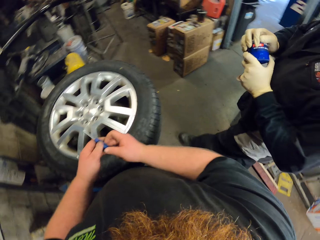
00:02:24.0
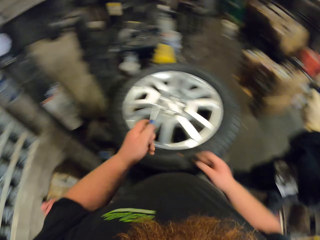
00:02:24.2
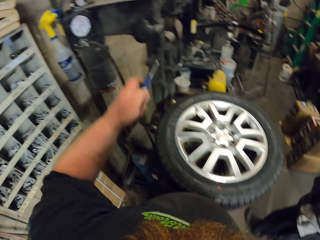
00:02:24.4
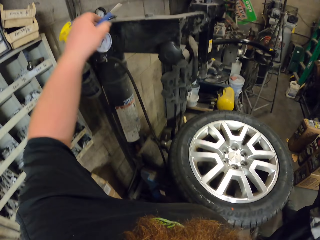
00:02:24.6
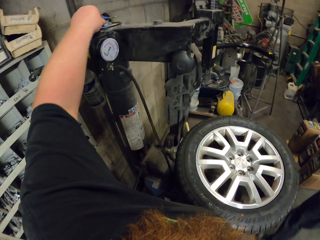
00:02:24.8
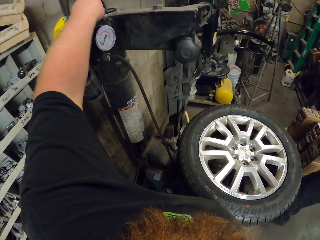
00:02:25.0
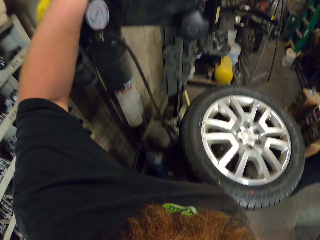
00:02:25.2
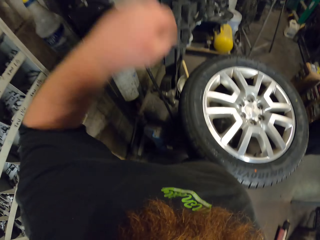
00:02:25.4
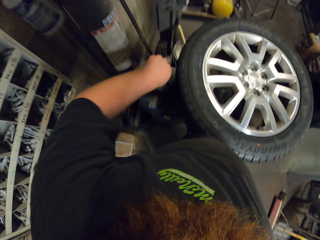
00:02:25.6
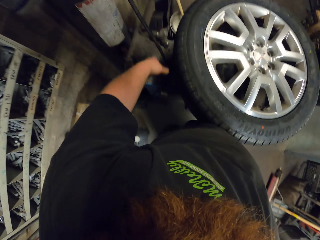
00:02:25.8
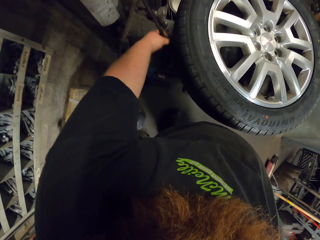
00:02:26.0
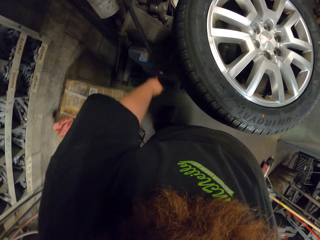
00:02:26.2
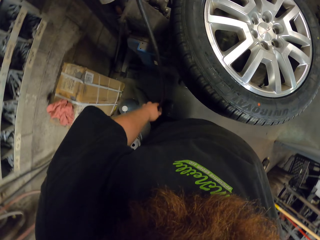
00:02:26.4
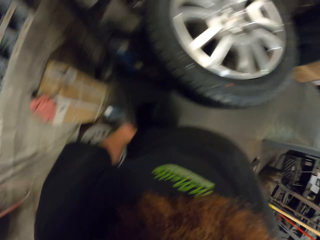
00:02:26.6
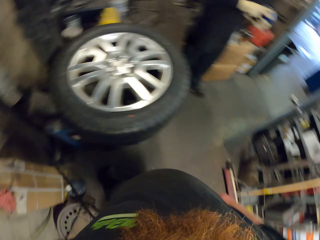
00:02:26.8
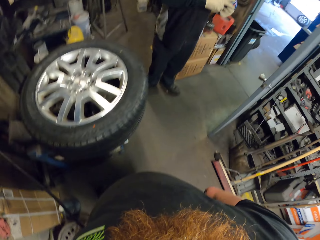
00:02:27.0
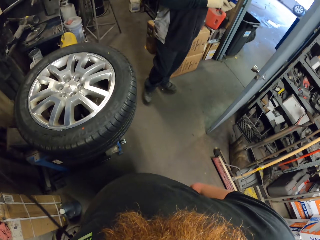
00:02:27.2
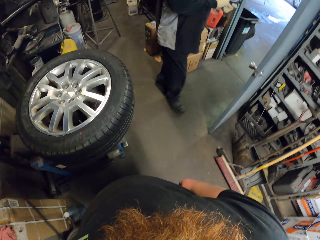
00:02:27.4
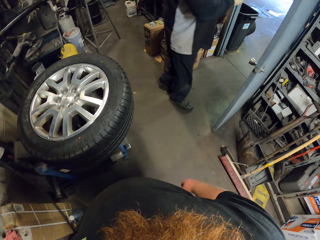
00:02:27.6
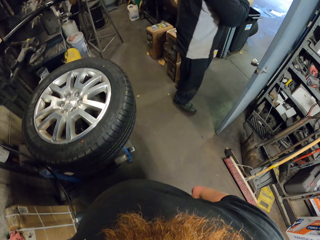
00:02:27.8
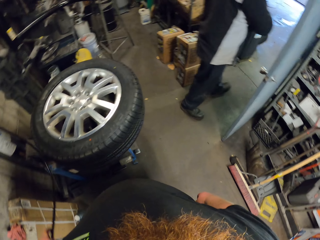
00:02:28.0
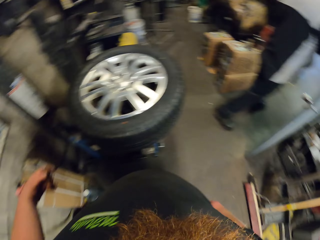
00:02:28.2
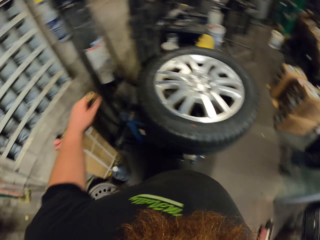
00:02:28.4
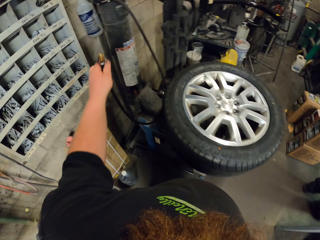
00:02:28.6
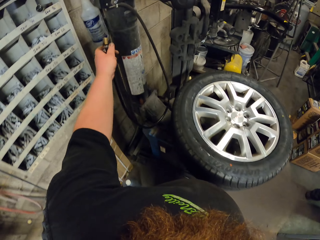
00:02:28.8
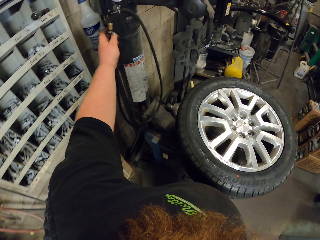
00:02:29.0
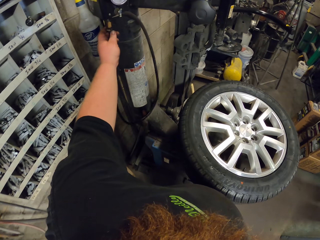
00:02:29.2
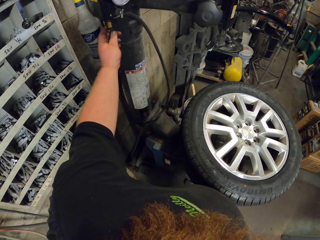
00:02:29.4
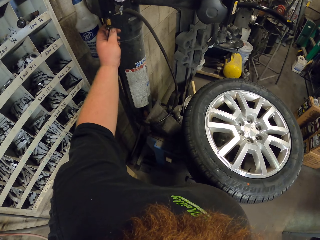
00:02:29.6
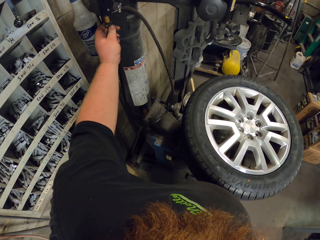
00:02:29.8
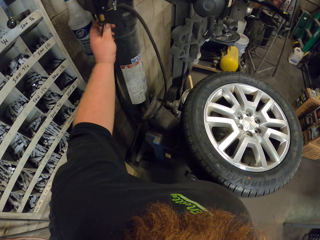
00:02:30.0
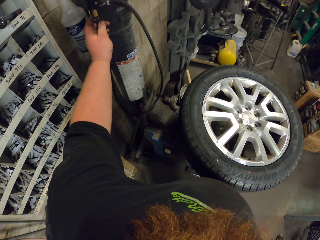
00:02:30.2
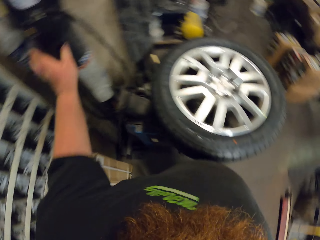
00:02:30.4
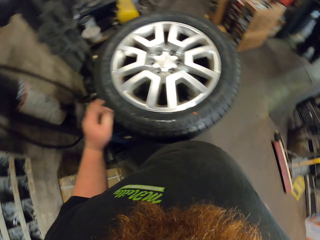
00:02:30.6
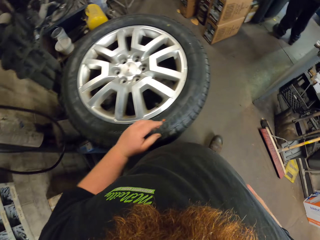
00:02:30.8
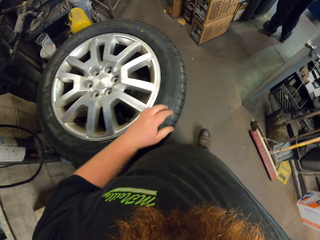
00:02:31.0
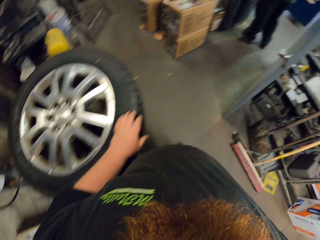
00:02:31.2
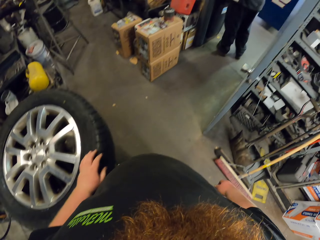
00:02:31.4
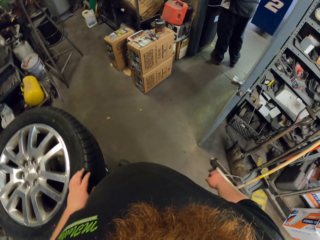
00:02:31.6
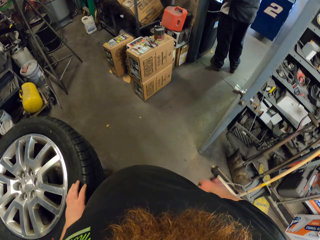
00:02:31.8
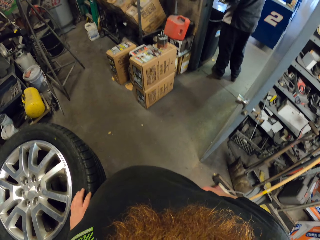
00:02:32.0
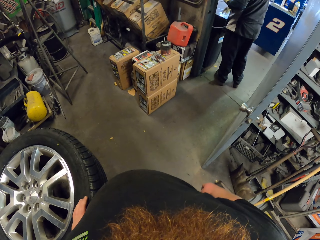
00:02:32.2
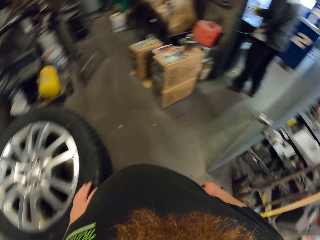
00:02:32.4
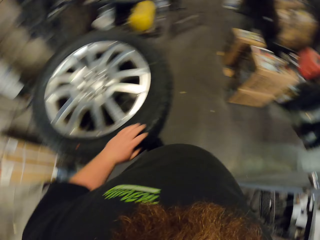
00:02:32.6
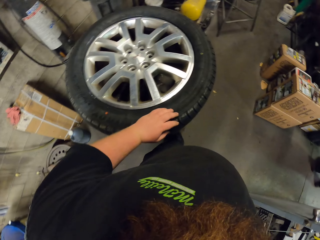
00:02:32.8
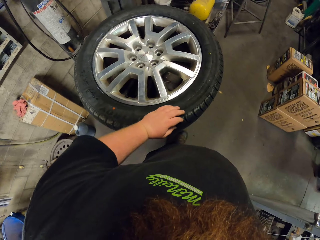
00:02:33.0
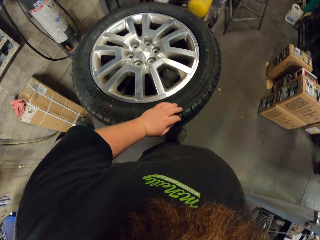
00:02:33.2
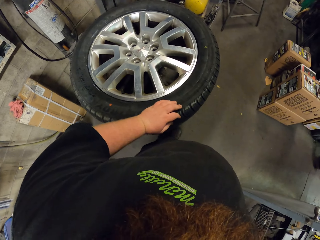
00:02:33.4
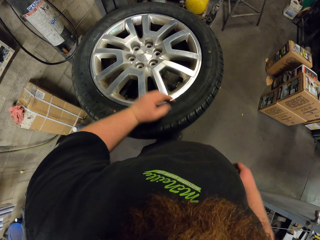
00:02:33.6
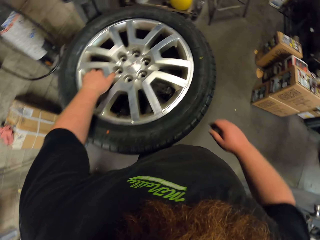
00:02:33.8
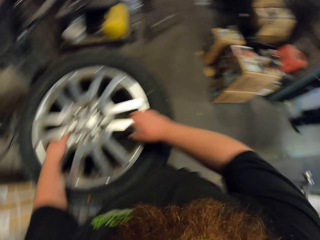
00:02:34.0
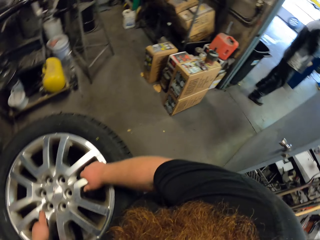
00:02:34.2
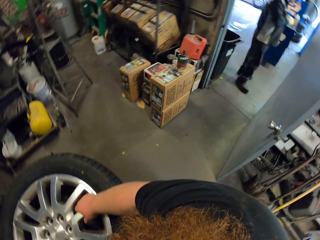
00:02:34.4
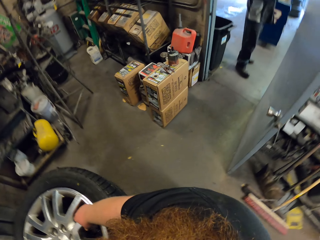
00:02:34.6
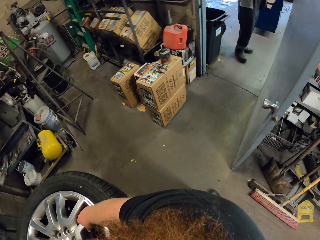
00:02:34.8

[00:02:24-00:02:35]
The camera wearer puts the screwdriver on the shelf. They pull something. They hang the air pipe. They walk around. They look around.

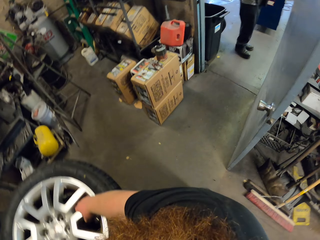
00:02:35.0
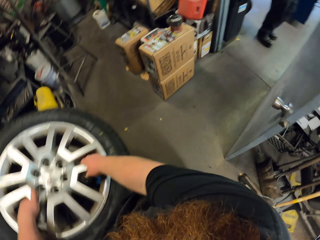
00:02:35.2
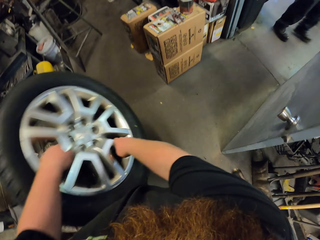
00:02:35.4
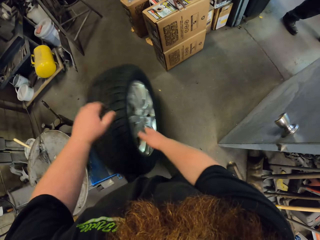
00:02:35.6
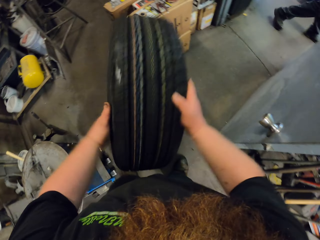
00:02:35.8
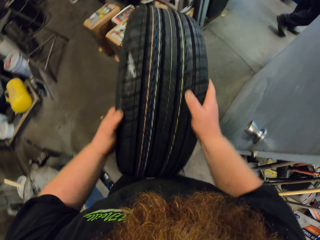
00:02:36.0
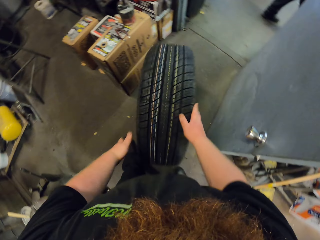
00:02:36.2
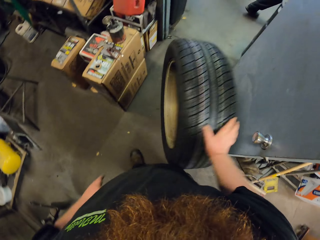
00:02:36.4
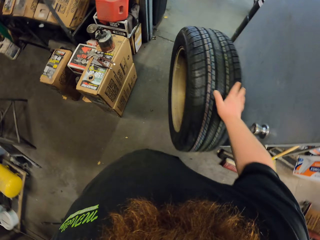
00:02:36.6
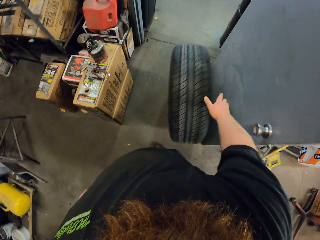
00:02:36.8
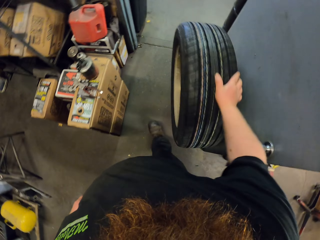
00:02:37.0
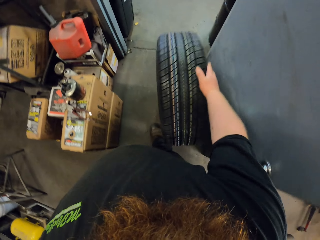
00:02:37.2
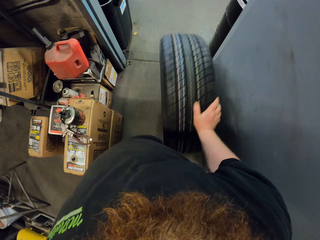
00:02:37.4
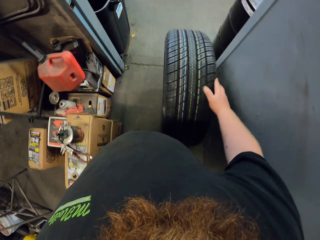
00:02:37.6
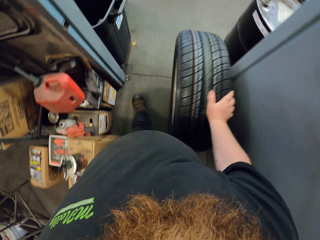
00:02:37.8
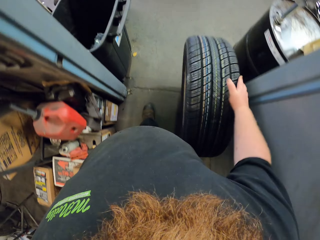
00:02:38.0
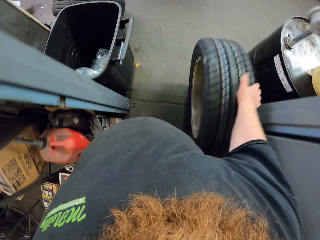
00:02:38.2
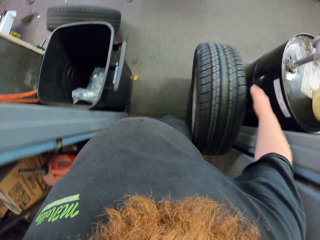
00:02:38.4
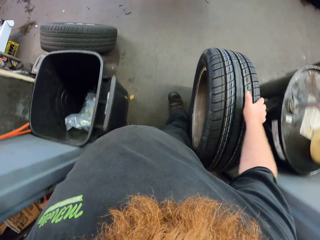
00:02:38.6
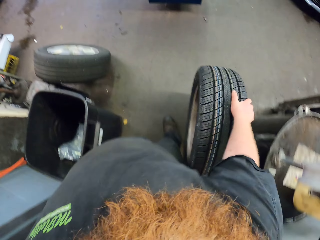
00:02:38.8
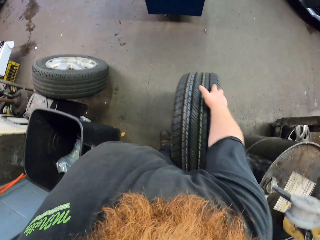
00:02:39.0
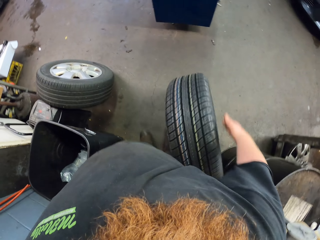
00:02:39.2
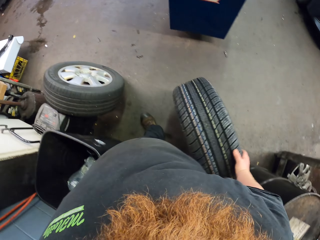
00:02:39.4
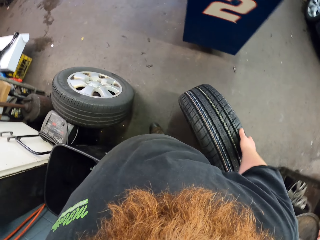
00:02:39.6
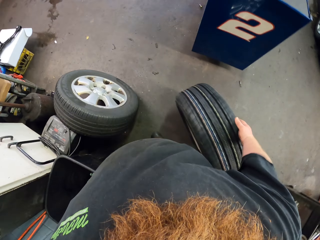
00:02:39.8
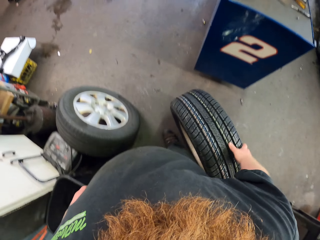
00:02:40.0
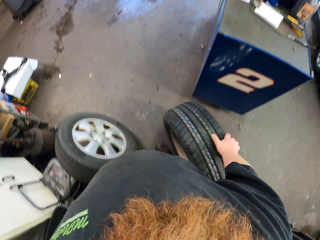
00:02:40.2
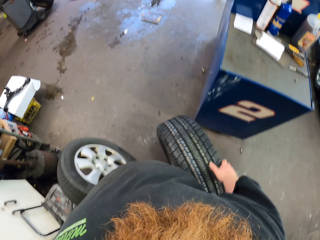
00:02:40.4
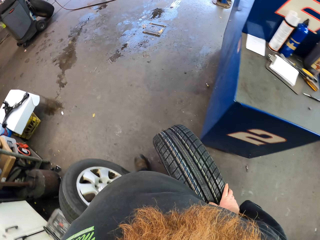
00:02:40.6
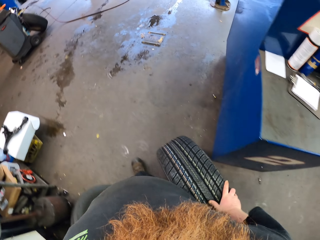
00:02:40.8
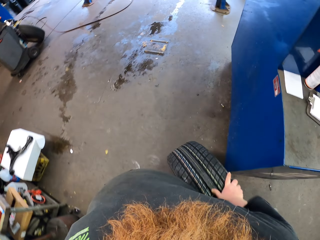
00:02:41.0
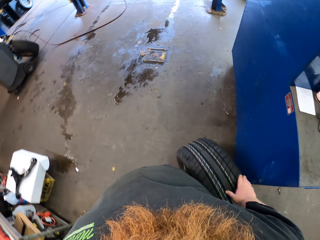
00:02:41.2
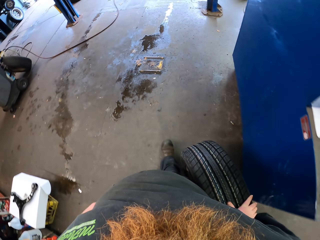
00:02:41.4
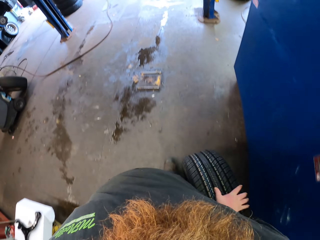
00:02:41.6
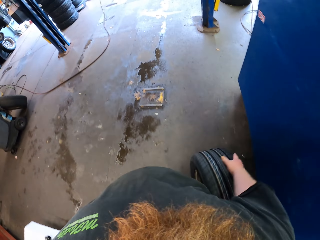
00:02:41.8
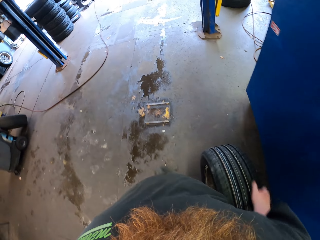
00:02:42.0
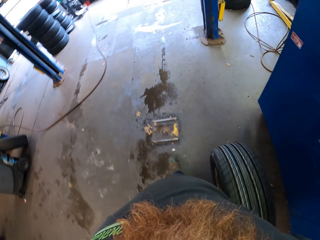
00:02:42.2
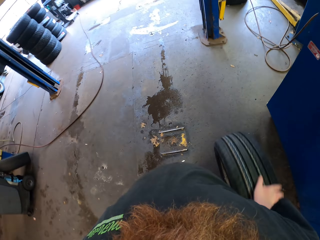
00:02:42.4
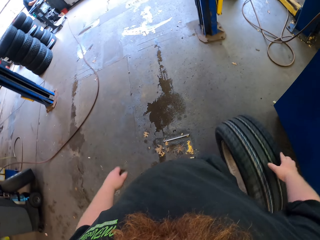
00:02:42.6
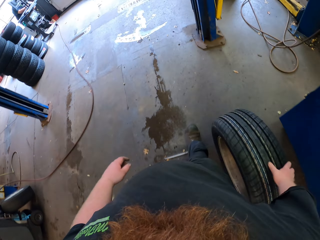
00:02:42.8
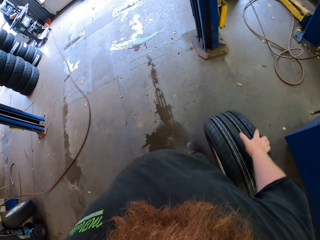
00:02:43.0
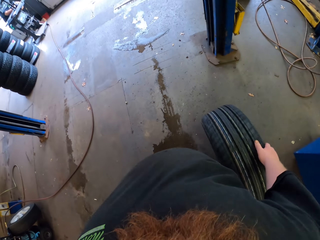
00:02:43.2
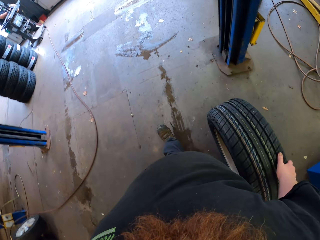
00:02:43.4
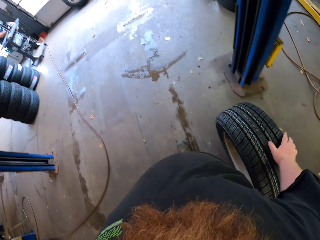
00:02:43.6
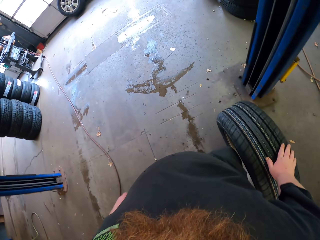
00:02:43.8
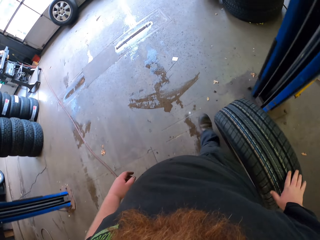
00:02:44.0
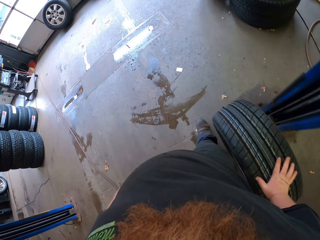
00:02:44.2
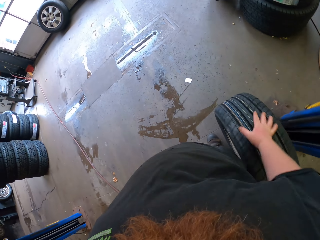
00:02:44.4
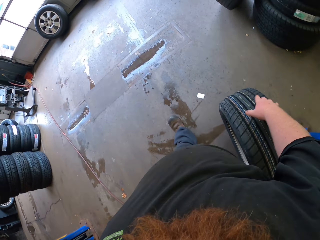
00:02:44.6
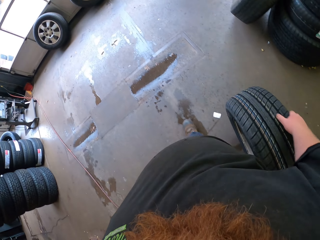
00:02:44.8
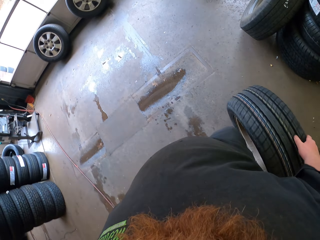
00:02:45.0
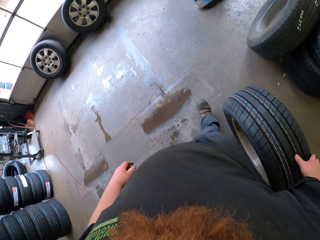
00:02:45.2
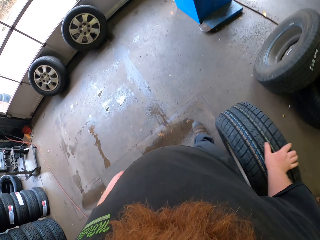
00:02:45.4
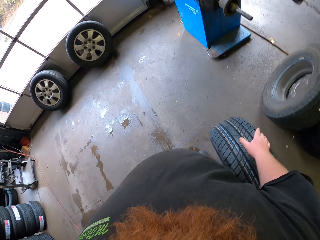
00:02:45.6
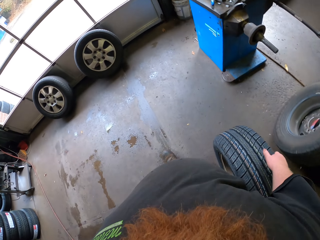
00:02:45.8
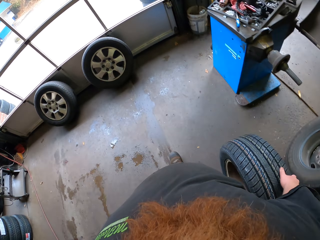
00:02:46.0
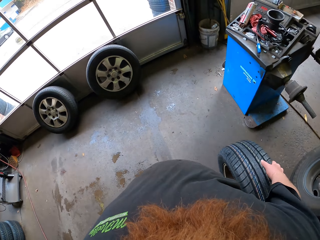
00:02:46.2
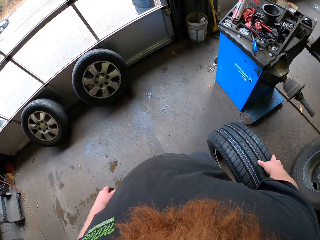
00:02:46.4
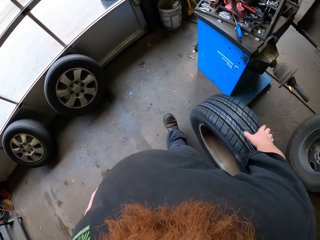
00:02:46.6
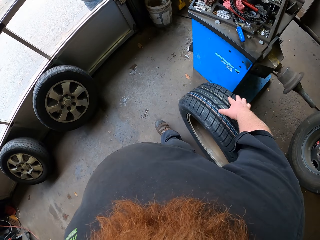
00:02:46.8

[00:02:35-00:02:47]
The camera wearer lifts the tire up. They throw the tire on the floor. They roll the tire on the floor. They walk around. They walk around again.
